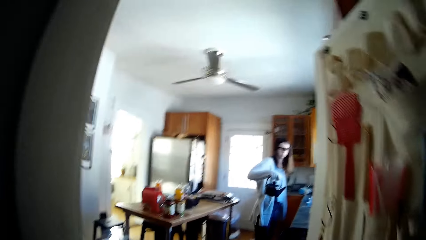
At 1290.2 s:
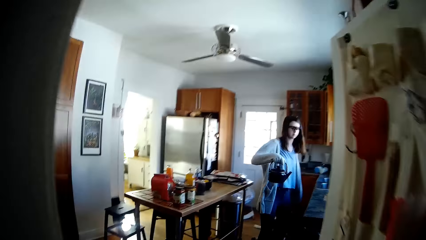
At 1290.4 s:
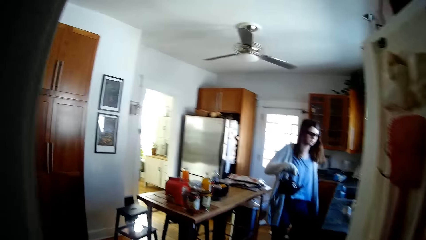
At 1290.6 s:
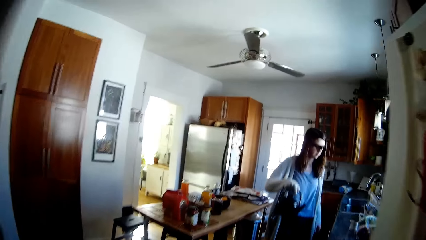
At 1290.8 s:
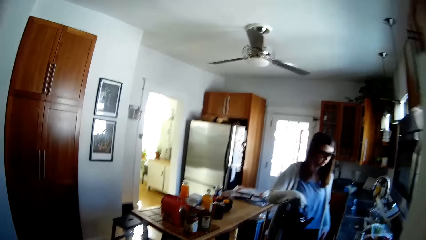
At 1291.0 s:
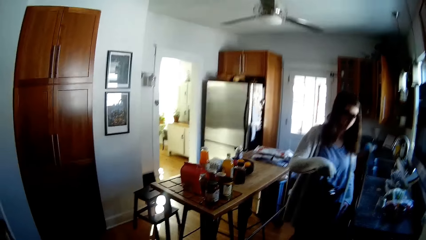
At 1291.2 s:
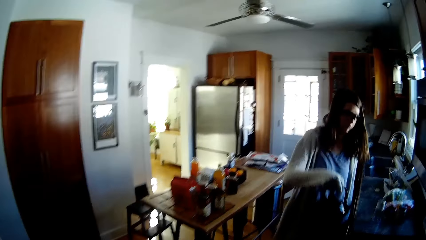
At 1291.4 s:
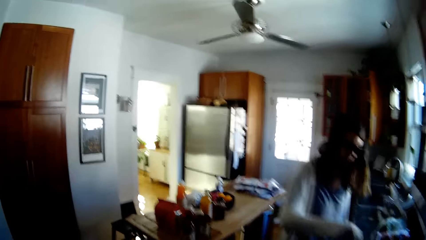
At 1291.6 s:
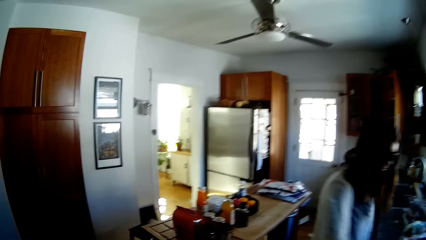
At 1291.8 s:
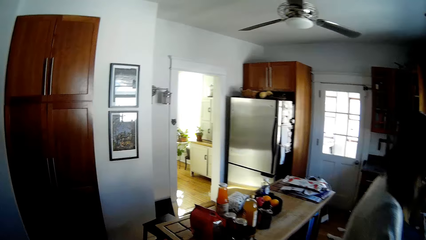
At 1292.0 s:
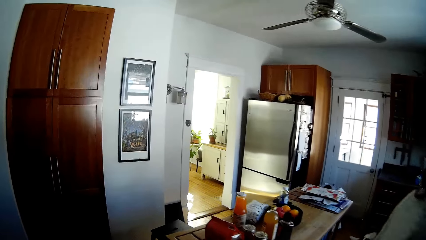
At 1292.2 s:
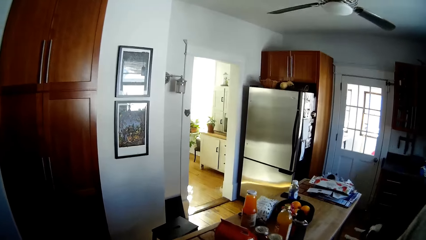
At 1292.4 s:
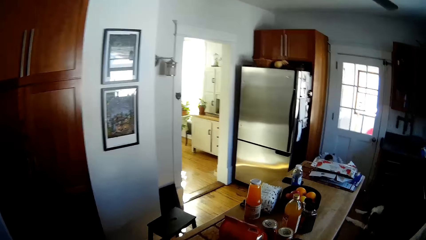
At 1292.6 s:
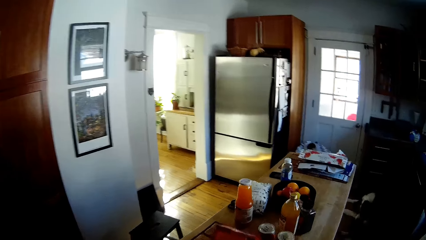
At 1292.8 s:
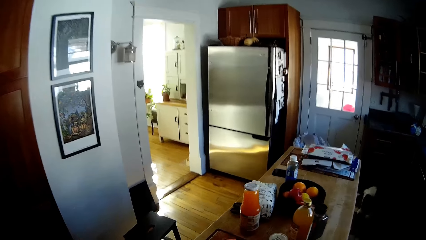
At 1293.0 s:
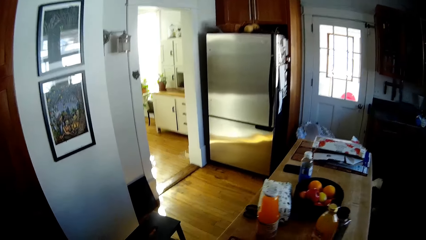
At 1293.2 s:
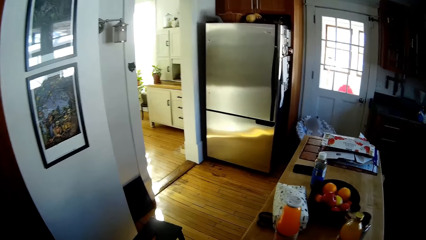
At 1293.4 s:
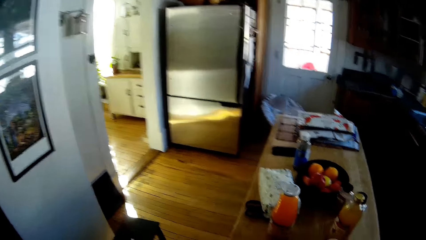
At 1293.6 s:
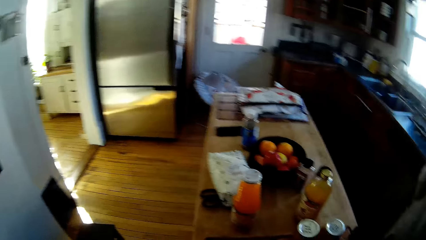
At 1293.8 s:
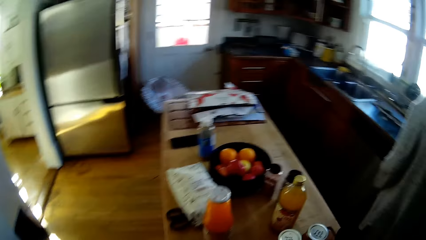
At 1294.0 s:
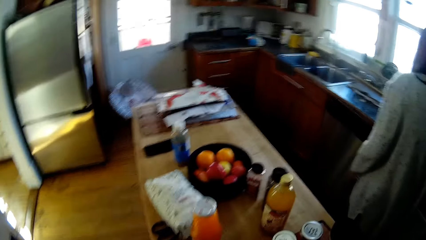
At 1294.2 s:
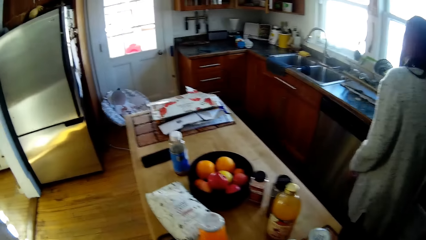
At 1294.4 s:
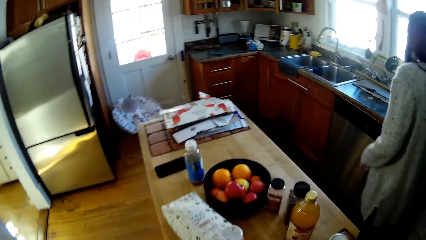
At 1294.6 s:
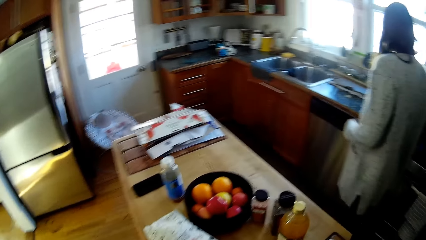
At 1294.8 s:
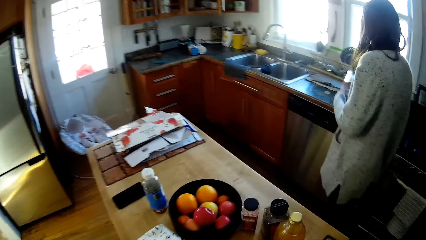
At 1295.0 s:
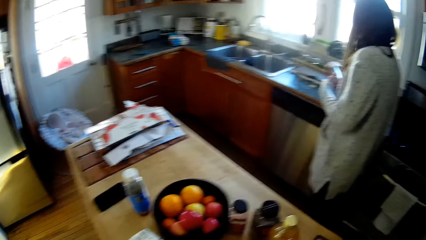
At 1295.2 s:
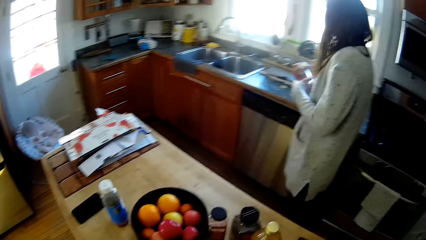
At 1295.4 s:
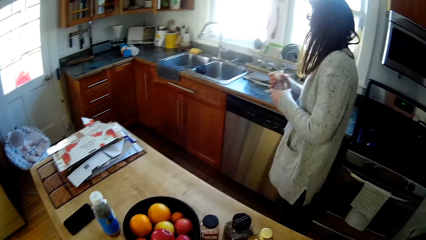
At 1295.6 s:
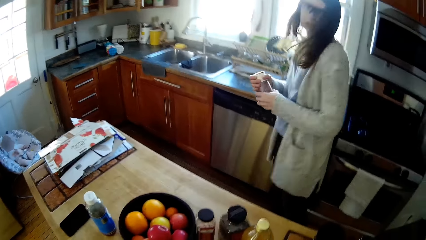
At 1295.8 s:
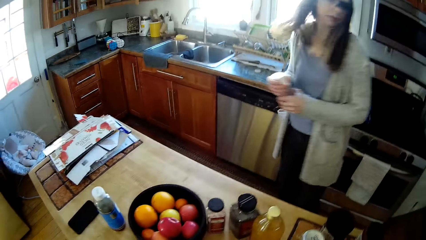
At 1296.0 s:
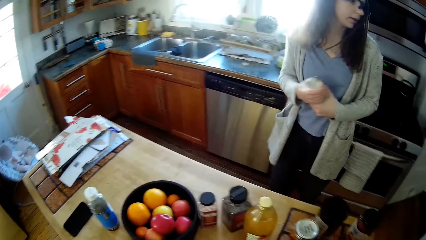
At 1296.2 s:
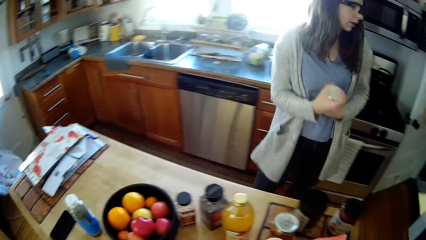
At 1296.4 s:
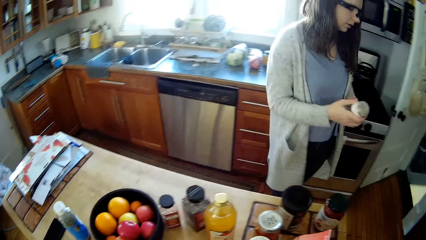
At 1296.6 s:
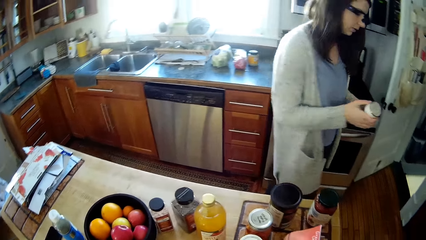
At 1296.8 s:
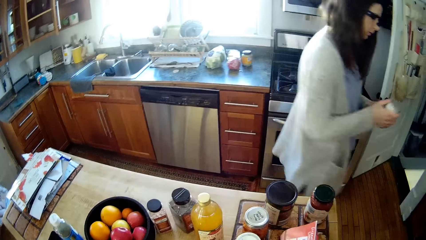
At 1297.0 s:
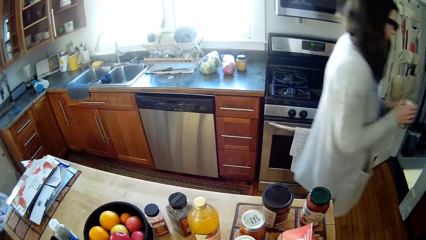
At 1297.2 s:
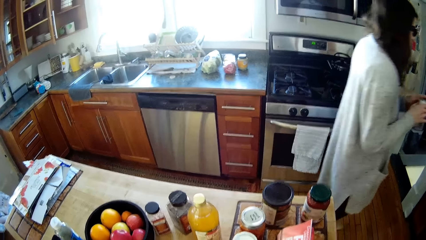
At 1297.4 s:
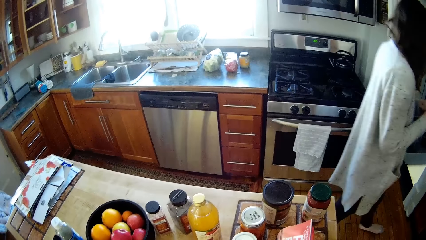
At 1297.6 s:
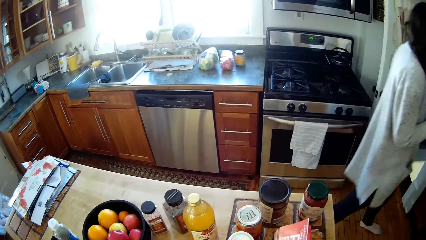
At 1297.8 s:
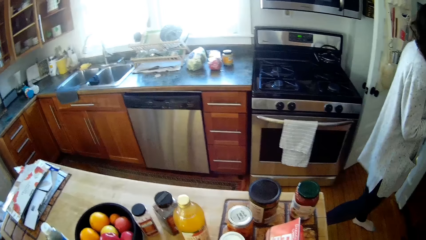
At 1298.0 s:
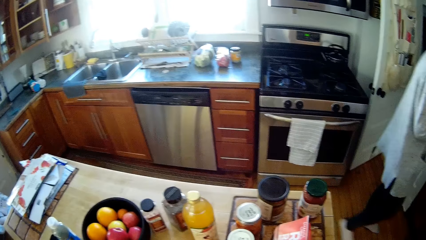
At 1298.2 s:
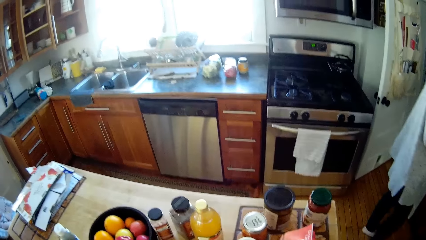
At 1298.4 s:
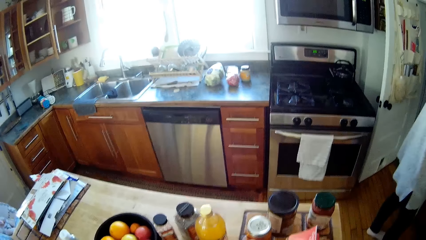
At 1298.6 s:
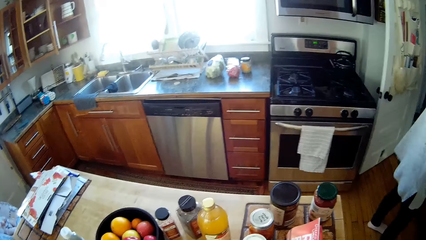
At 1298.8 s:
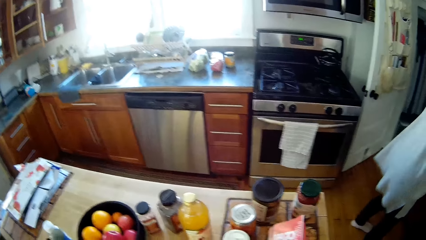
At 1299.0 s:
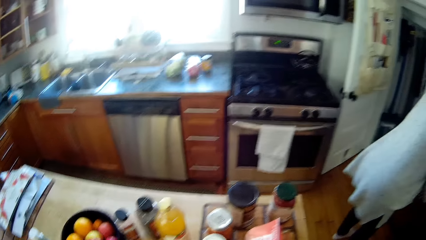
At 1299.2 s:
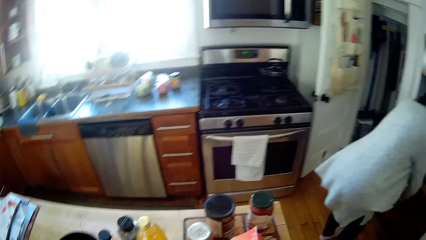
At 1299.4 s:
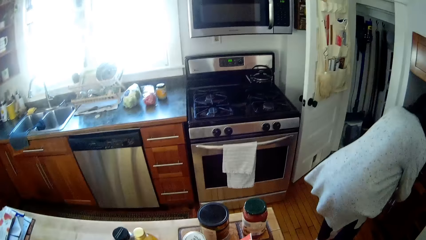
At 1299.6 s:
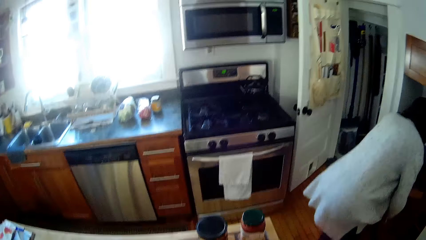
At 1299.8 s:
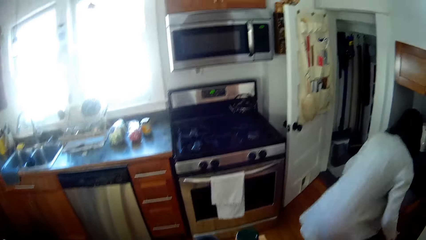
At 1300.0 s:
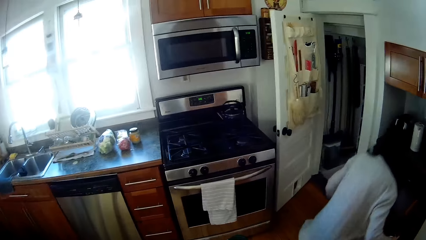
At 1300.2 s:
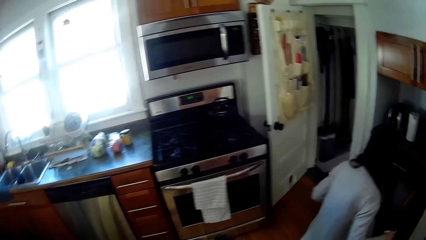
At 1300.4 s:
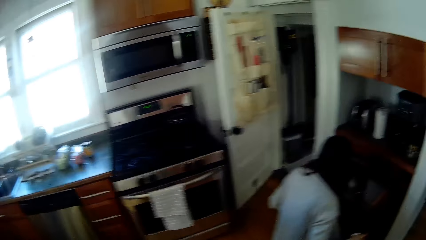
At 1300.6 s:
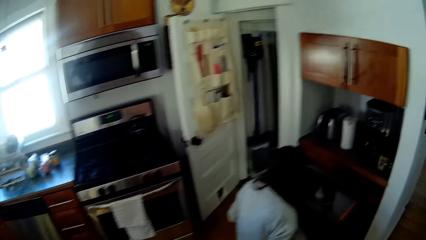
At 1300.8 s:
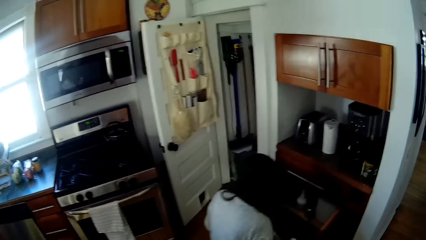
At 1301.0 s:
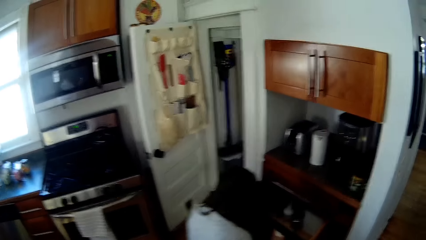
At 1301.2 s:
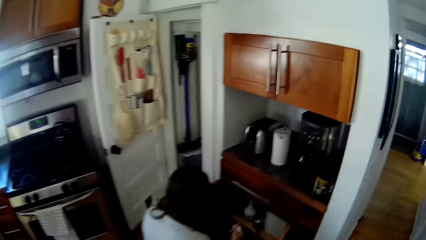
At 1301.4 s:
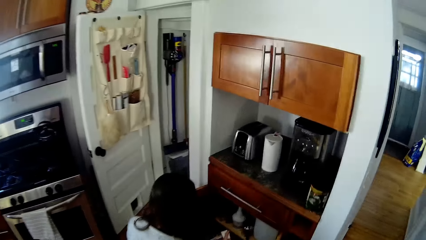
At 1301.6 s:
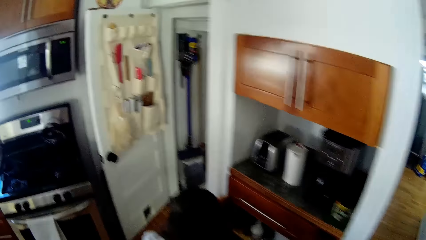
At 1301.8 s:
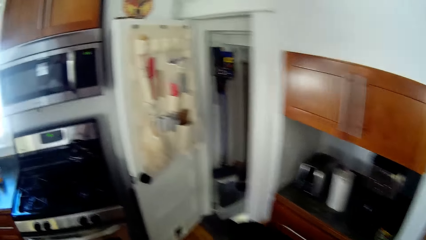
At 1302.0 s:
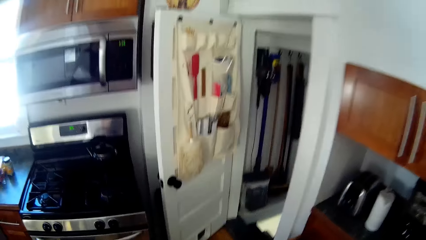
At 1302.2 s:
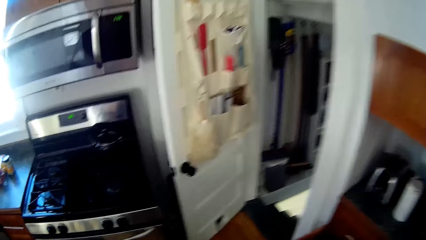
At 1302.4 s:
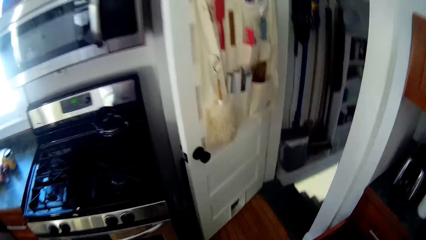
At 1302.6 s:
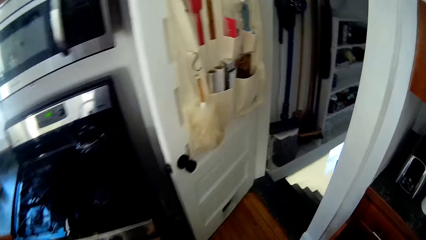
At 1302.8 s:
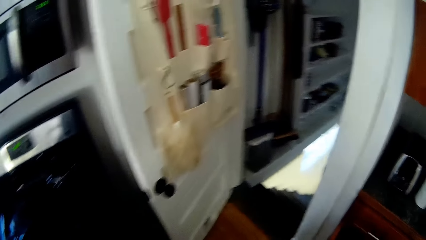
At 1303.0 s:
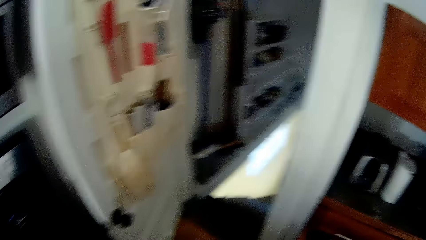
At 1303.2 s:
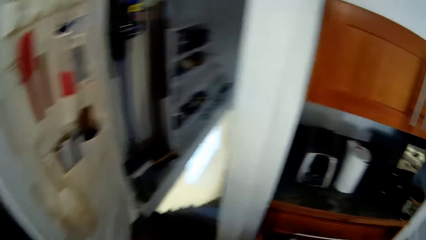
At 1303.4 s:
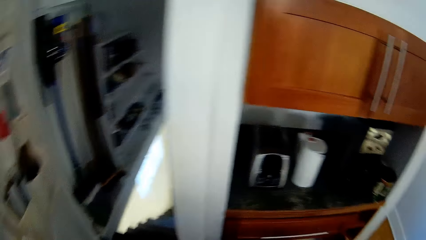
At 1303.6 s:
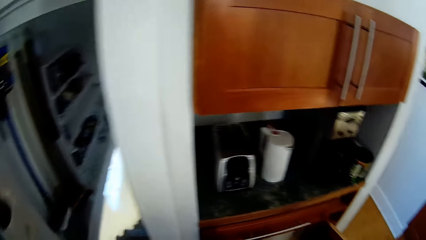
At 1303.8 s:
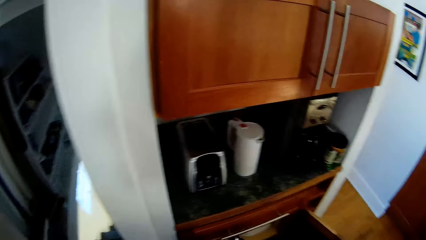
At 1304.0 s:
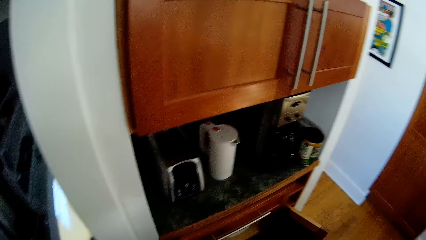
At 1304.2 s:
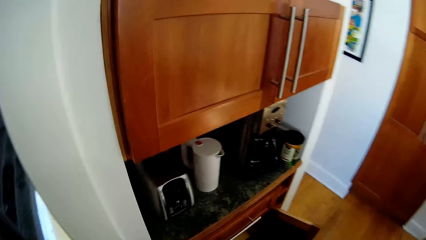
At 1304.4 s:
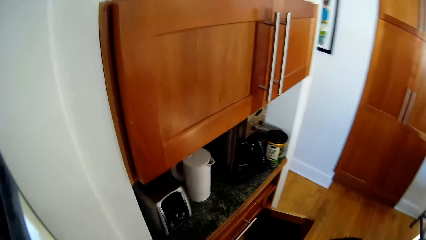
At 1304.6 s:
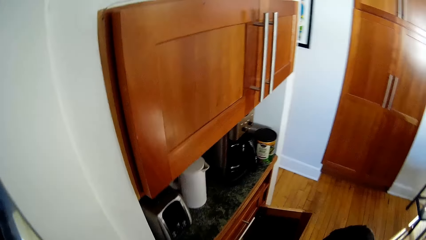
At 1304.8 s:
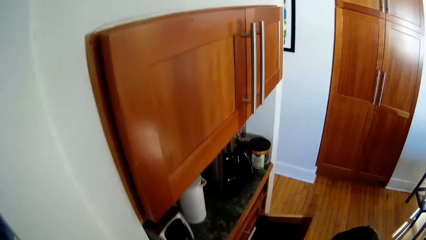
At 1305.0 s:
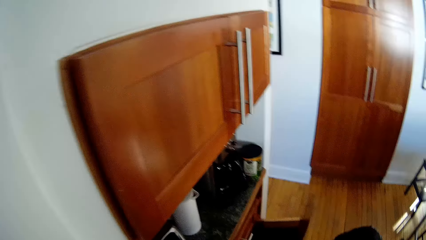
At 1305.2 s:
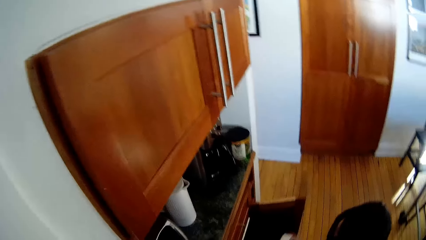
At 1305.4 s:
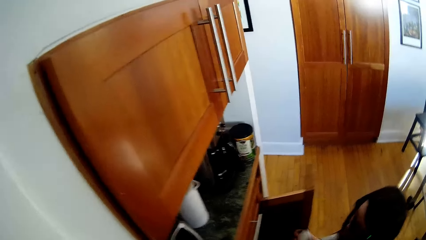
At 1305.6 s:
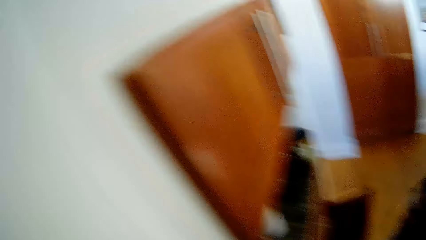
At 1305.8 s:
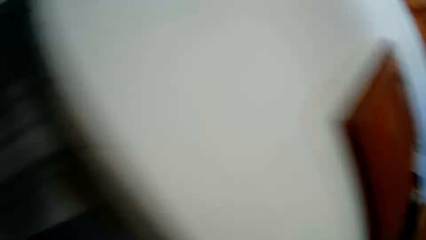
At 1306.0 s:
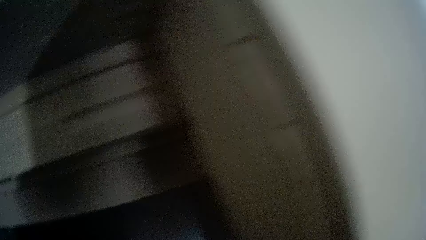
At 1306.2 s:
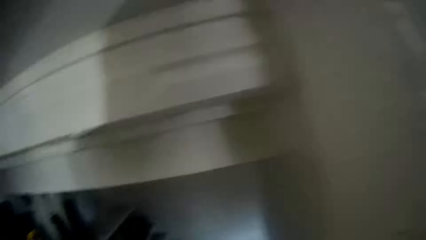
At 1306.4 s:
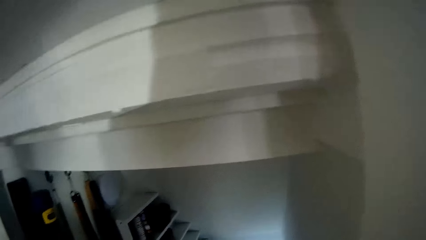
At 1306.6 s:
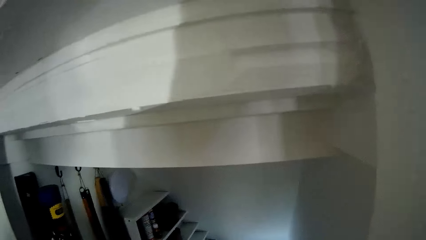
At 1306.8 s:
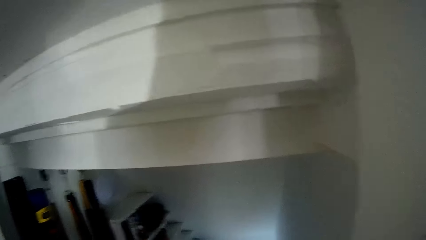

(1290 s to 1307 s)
A lady walks around a kitchen. The camera wearer looks around the kitchen. The lady picks up a tin of something. The lady holds a plastic container in her hands. The lady walks around the kitchen. The lady opens a cabinet with her hands. The camera wearer looks around. The lady talks to the camera wearer.
